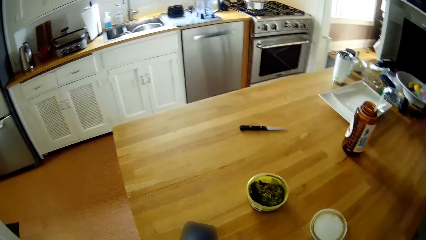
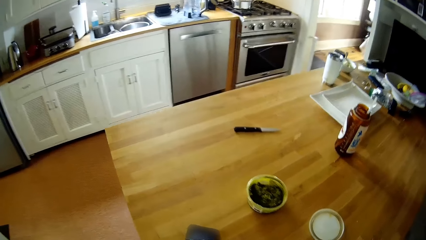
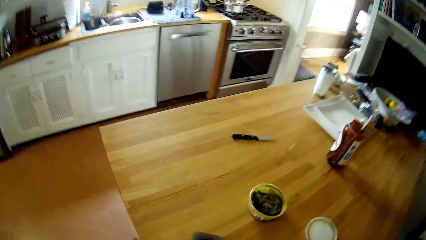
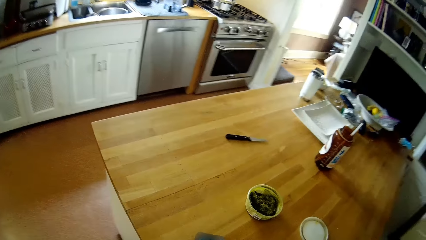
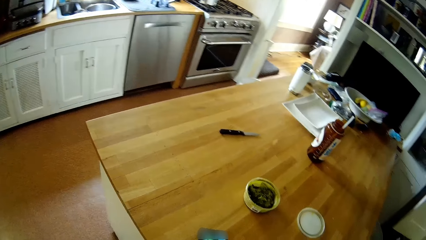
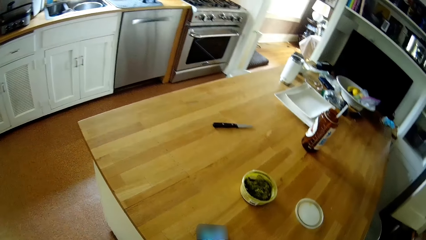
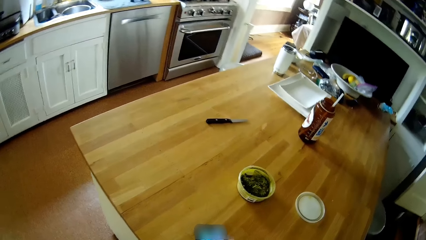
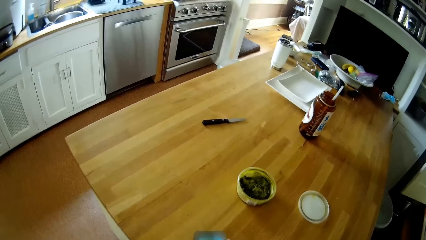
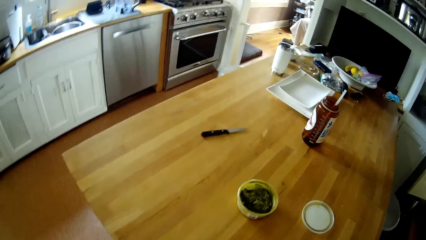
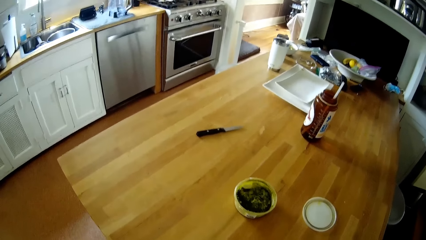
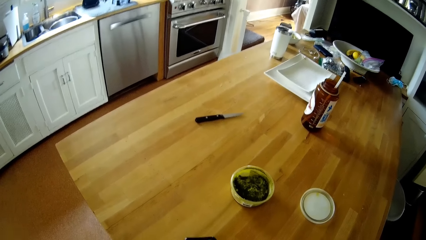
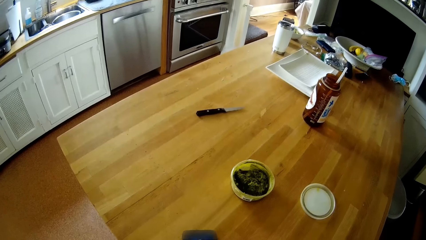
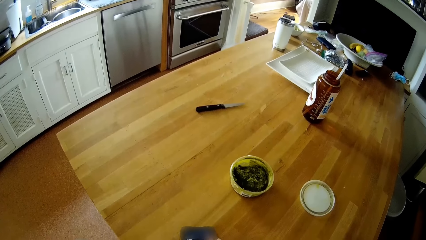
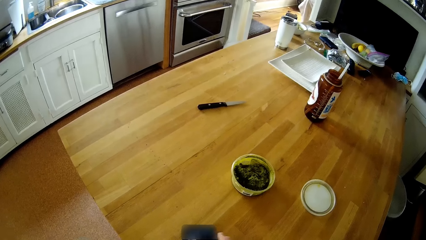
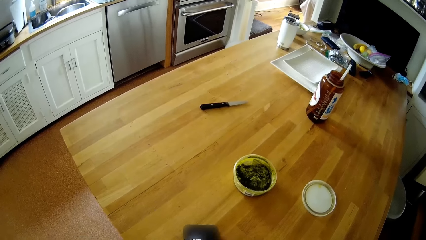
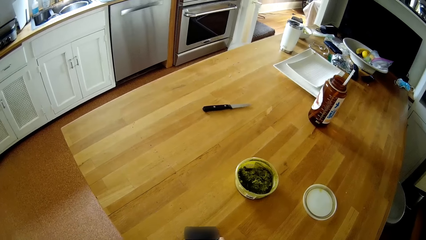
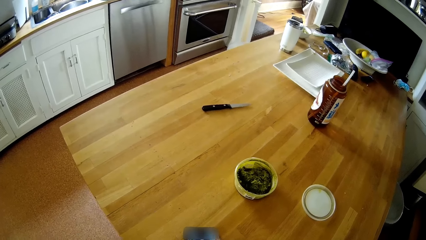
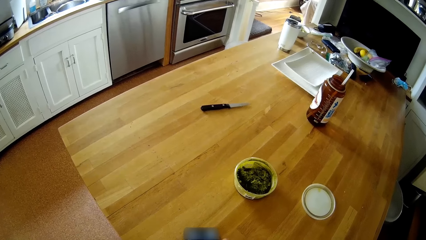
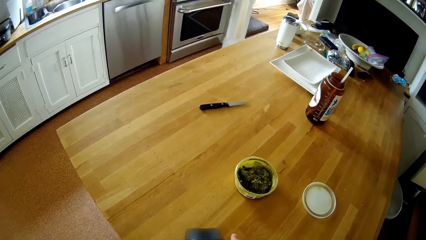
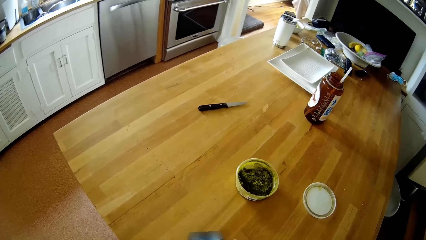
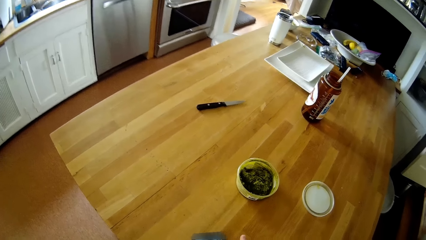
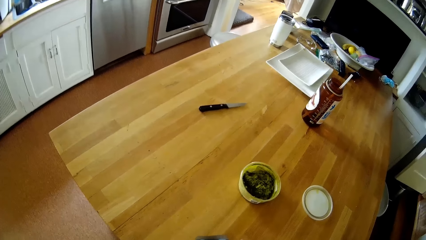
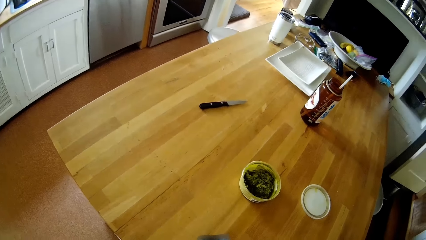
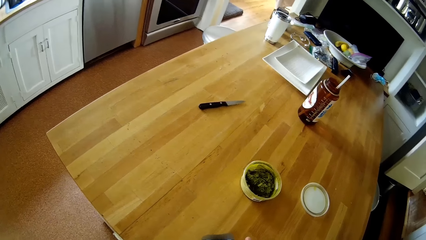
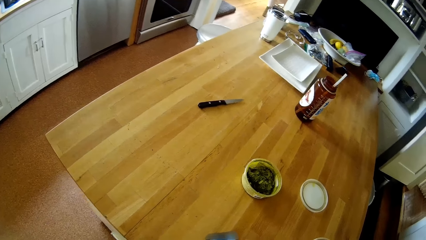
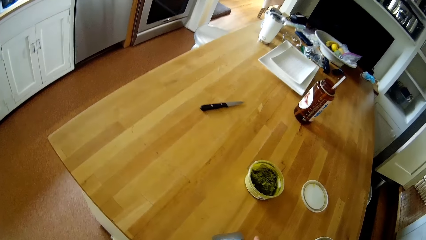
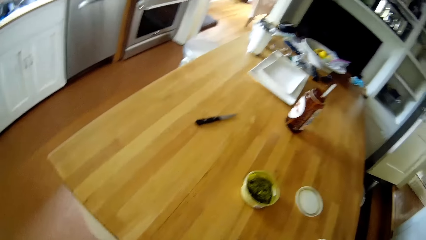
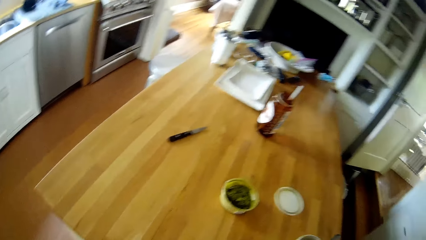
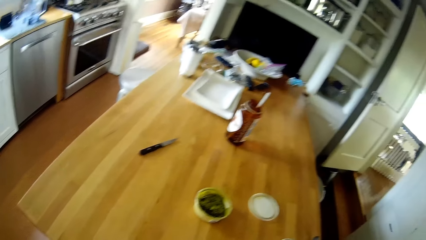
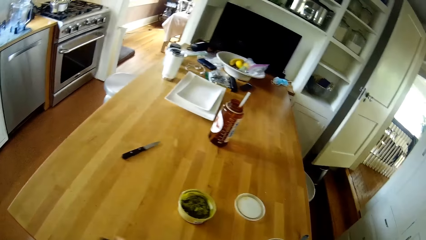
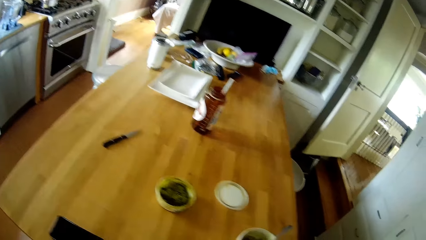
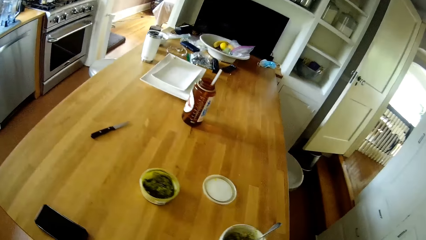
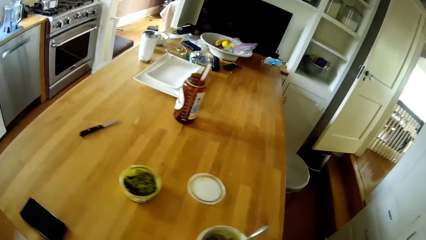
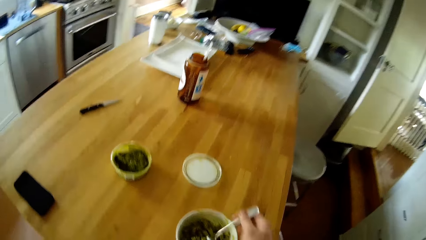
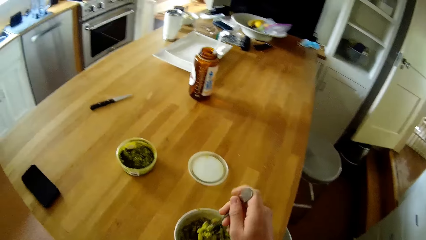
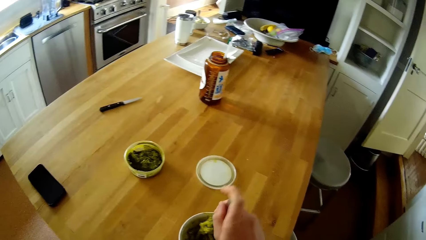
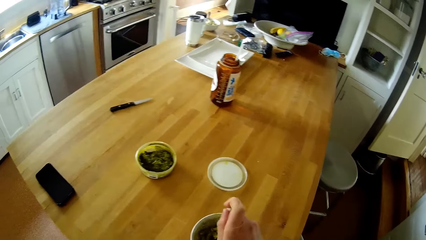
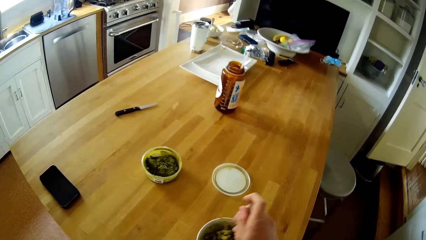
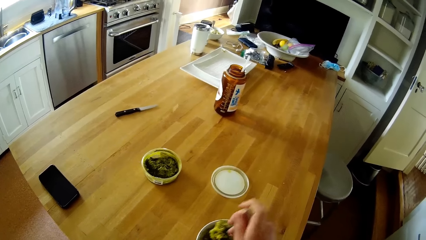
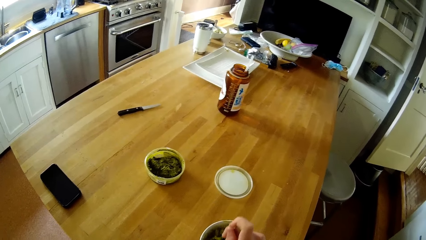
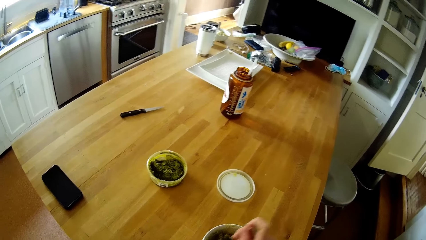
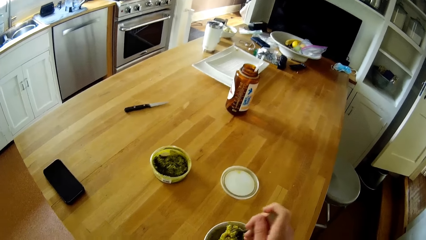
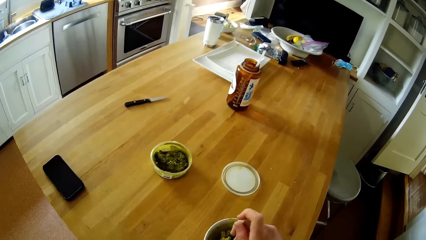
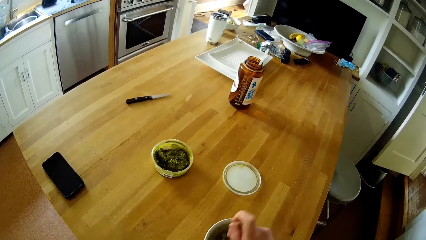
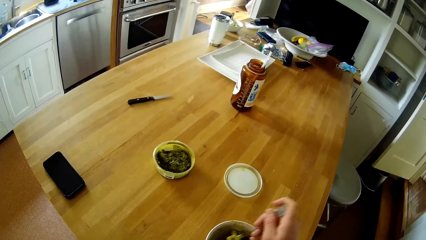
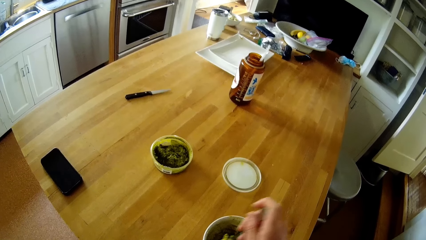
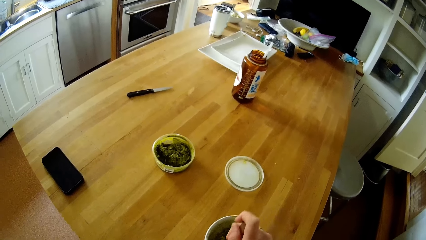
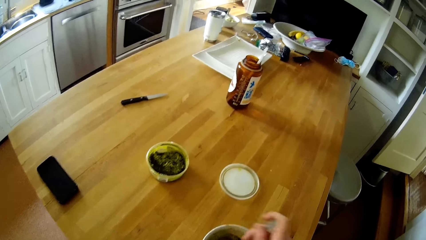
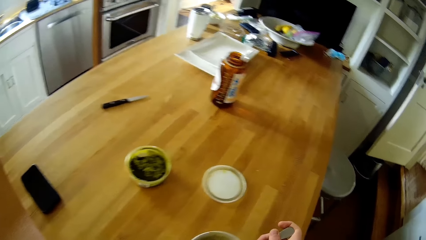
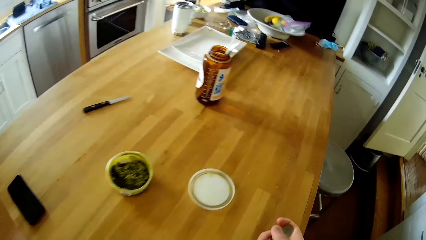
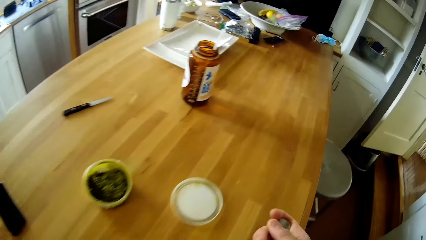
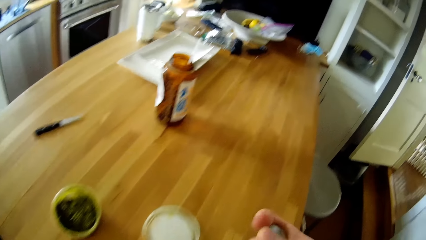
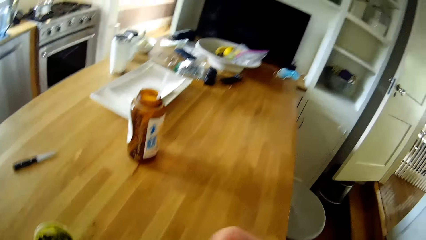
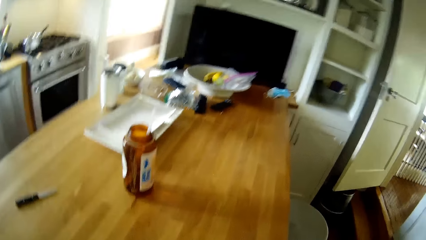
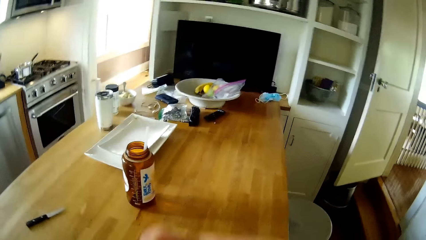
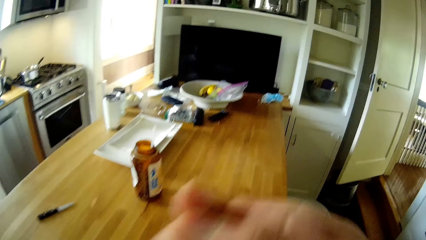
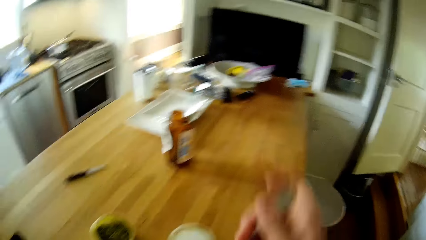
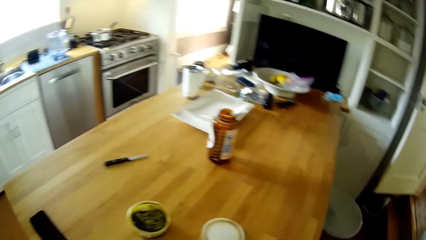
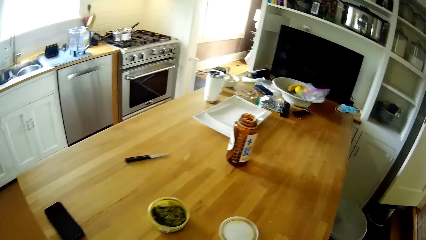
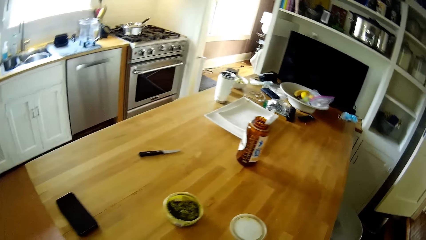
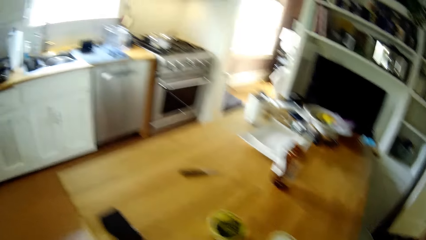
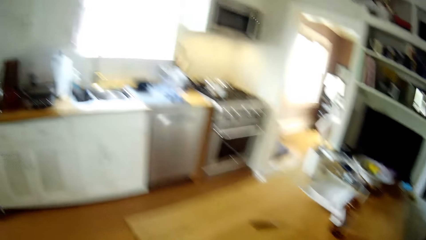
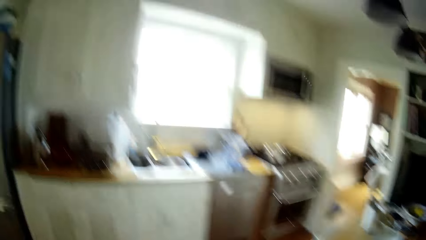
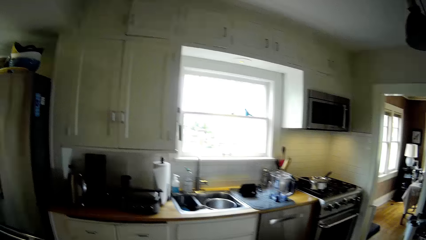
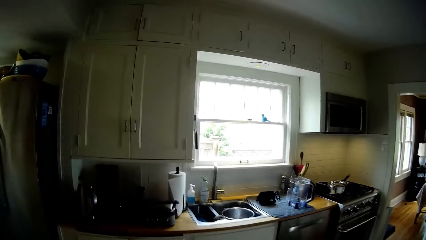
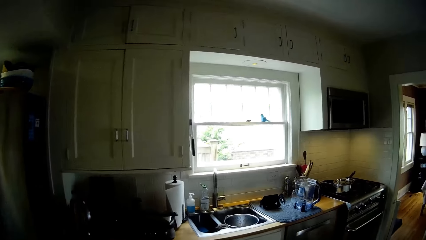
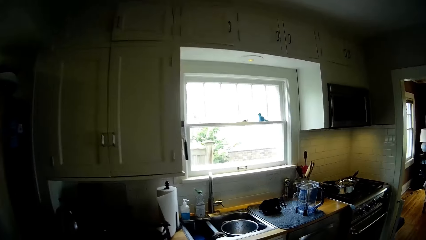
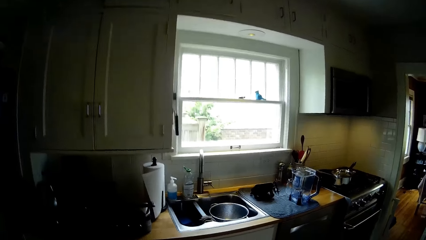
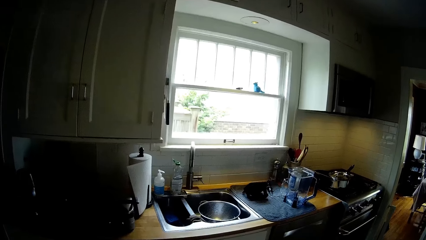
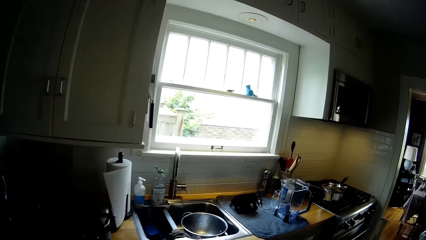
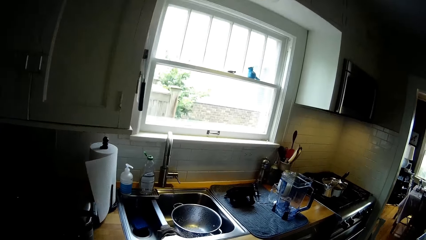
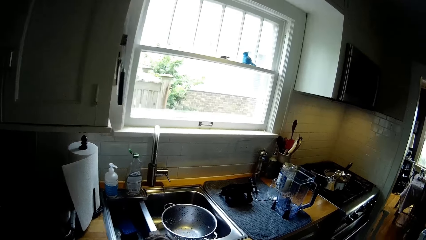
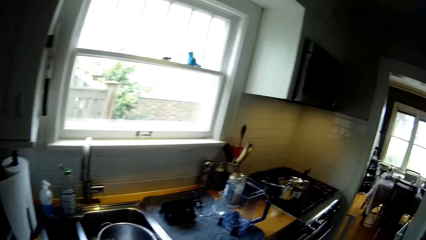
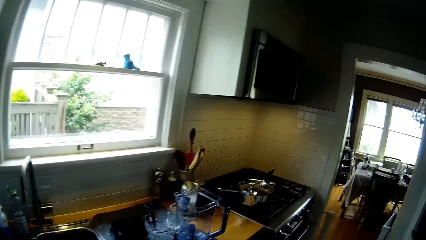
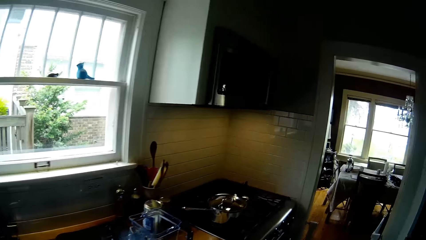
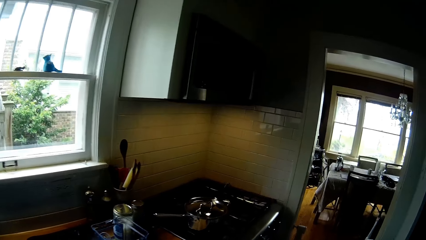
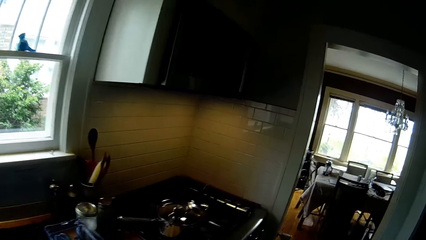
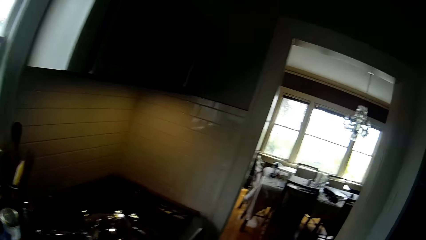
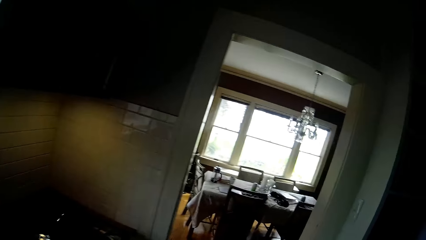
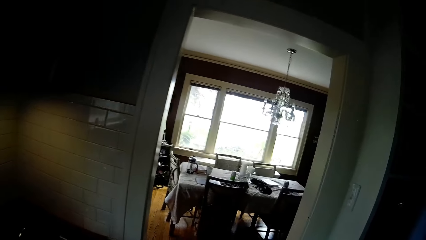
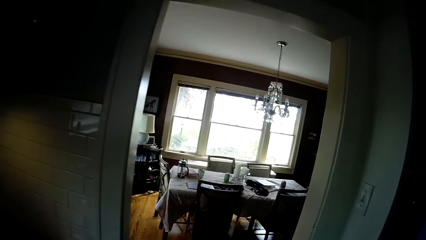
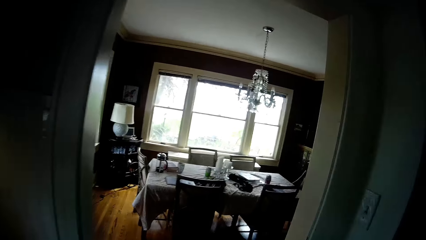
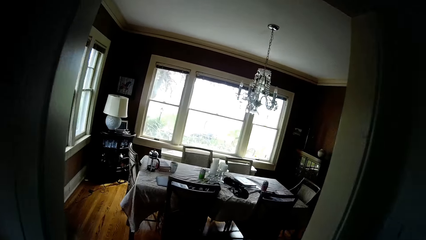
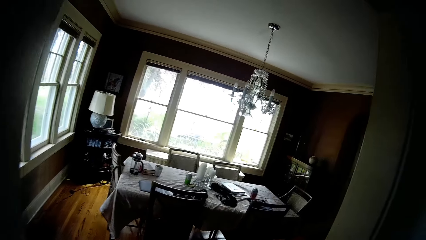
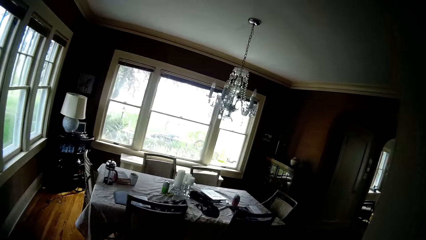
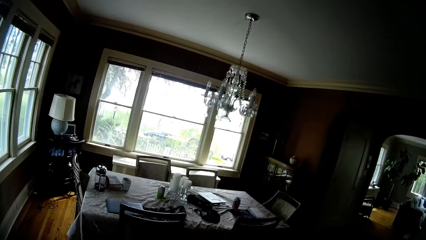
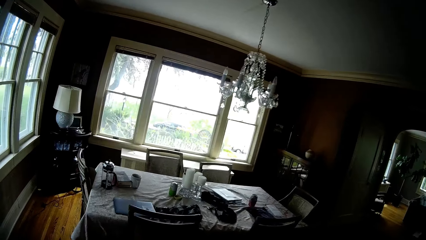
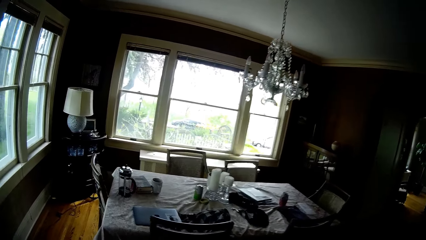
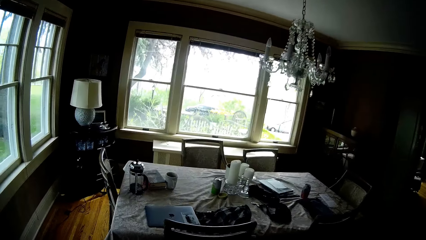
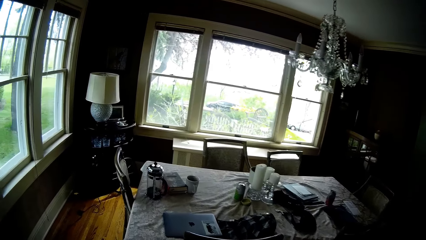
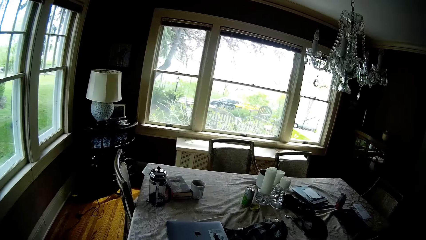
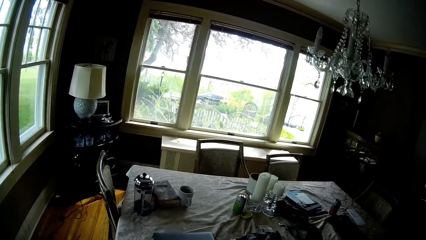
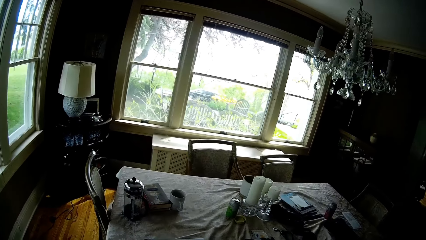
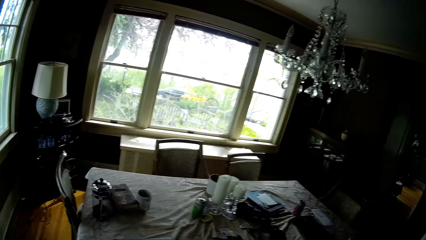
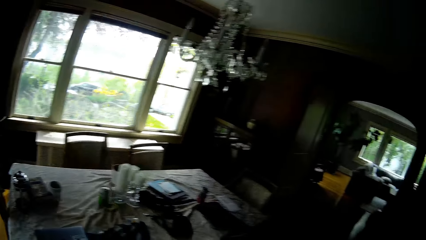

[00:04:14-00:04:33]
The camera wearer operates the phone. They scoop macaroni. They walk around. They walk through the door.
